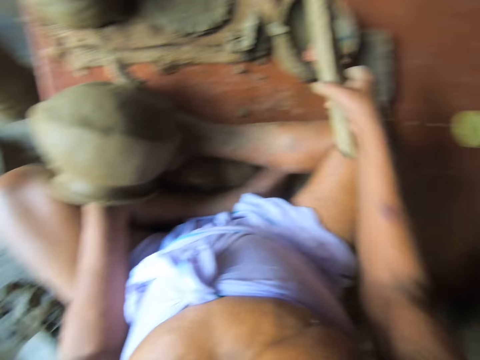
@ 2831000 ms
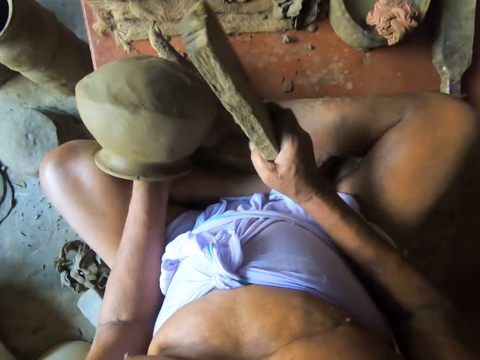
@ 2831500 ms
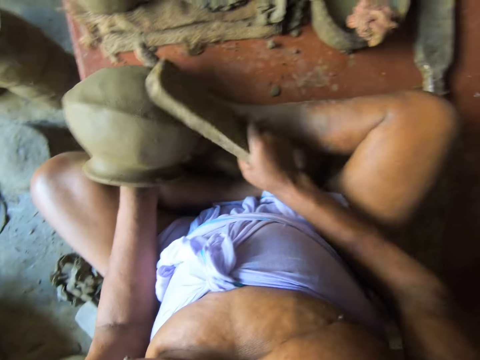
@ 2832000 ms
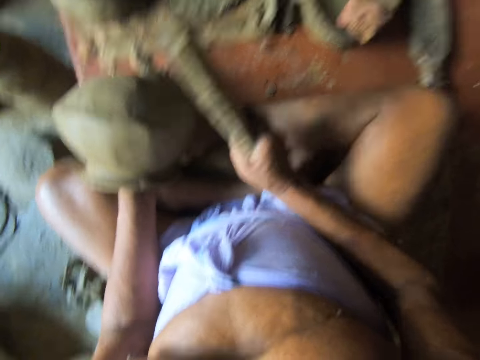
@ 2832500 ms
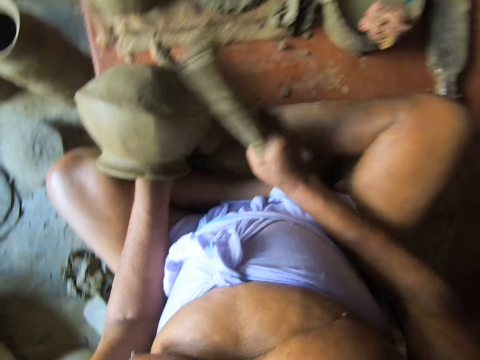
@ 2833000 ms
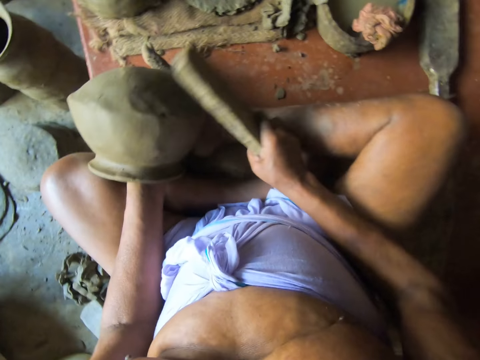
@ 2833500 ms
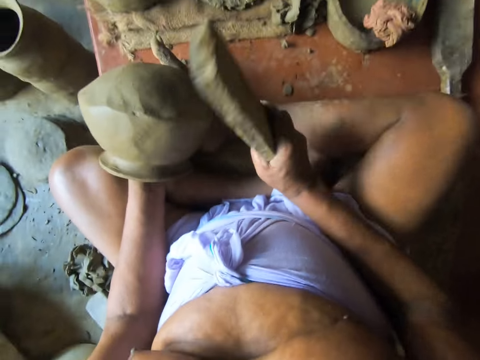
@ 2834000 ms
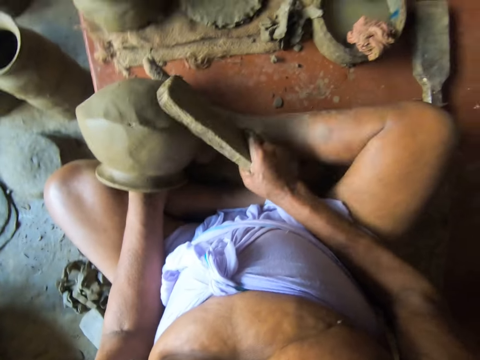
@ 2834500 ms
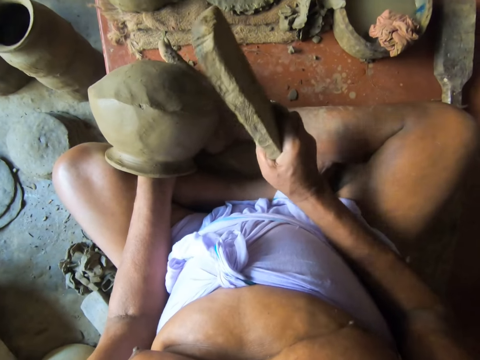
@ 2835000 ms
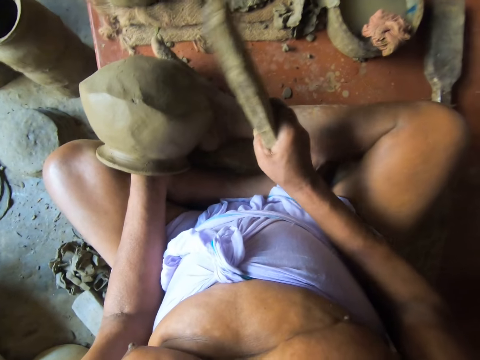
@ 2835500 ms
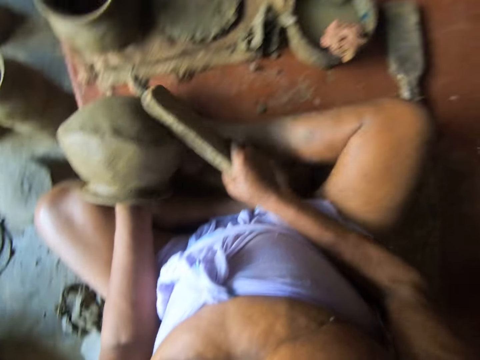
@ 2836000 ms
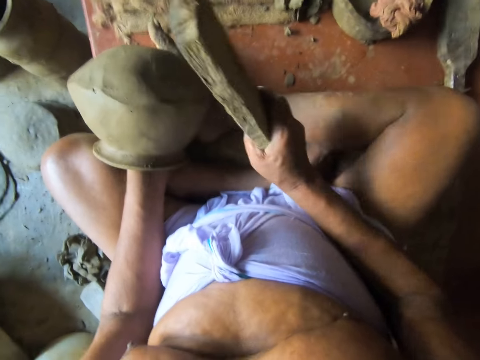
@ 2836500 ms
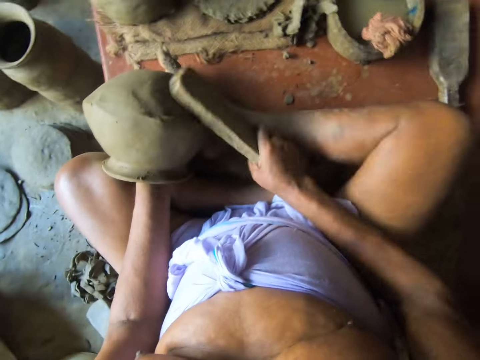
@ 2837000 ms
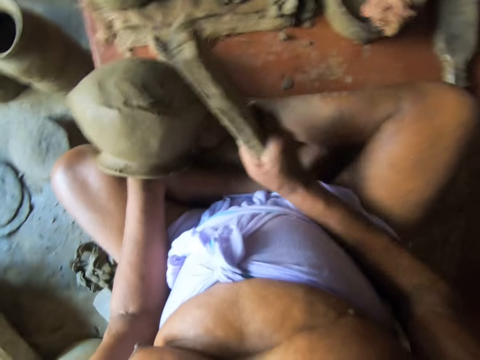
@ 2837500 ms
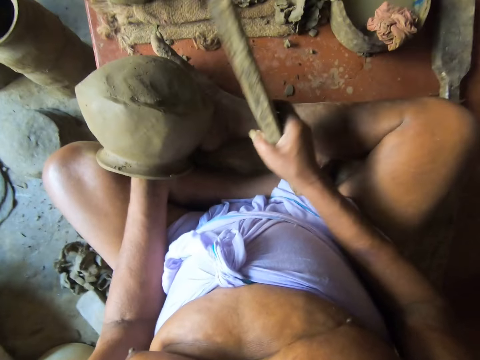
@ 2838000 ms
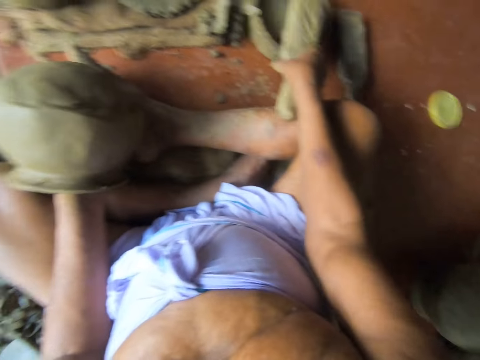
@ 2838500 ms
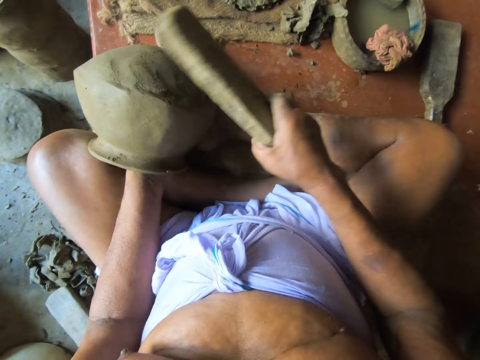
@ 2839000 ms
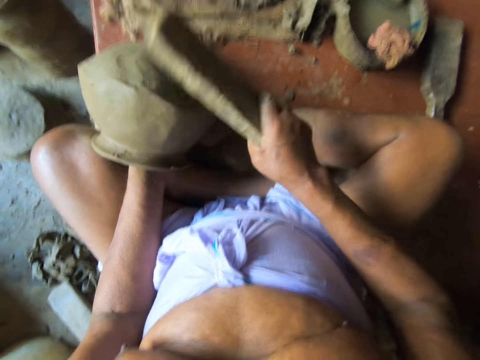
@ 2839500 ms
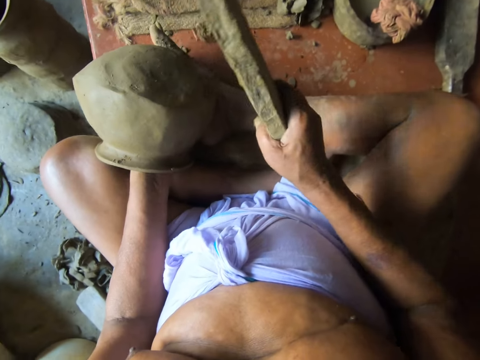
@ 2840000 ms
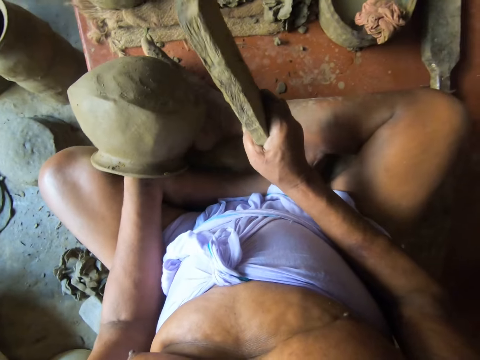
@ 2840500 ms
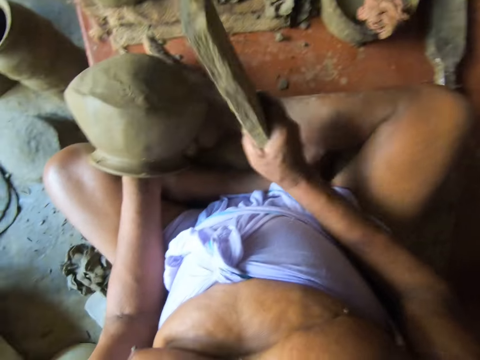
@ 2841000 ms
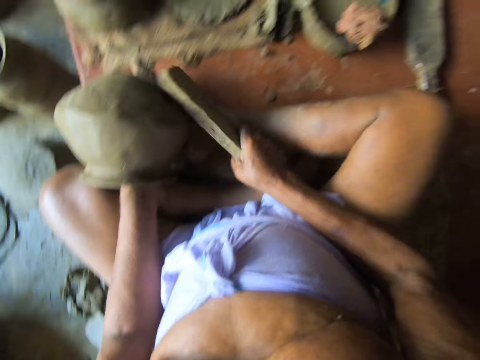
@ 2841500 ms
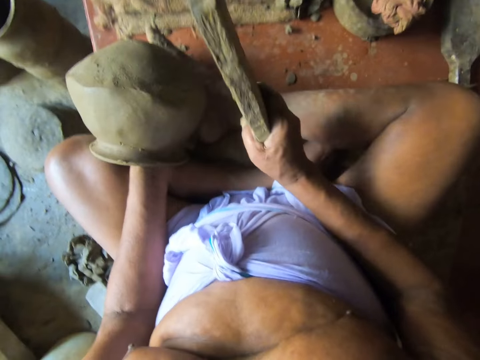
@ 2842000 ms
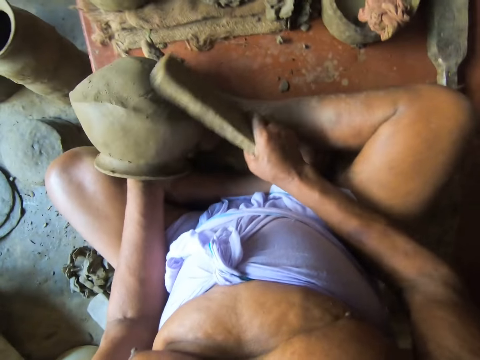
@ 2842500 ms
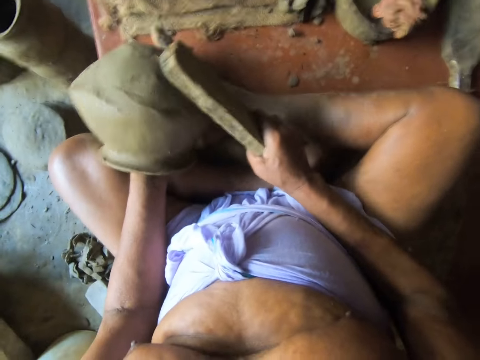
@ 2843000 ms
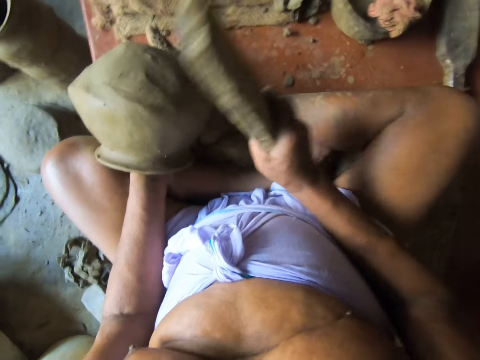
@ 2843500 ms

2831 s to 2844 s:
The camera wearer touches the piece of cloth in the mortar with the clay paddle in his right hand. He puts the stick on the water. He beats the clay pot in his left hand with the clay paddle in his right hand. He touches the piece of cloth in the mortar with the clay paddle in his right hand. He puts the stick on the water. He beats the clay pot in his left hand with the clay paddle in his right hand.

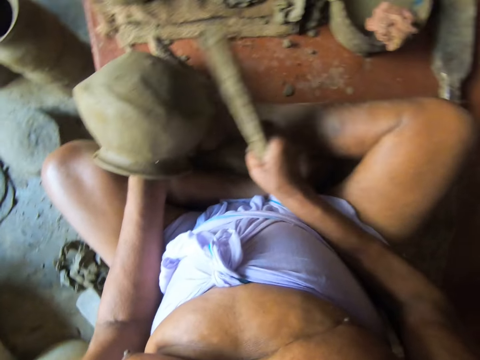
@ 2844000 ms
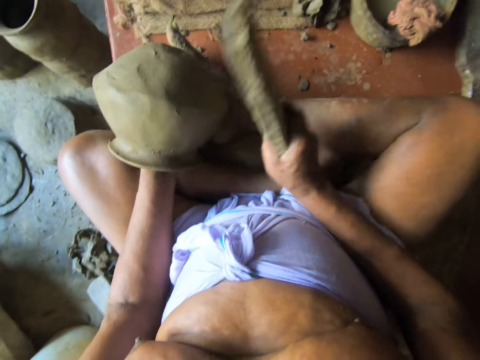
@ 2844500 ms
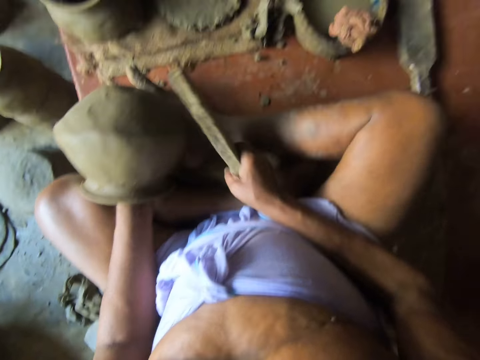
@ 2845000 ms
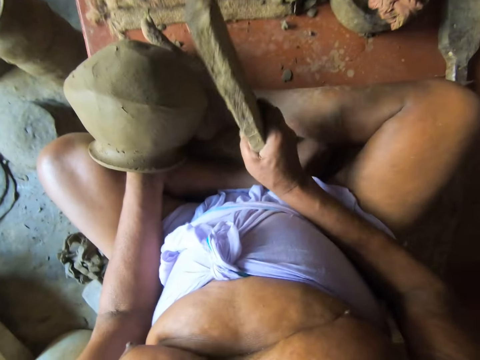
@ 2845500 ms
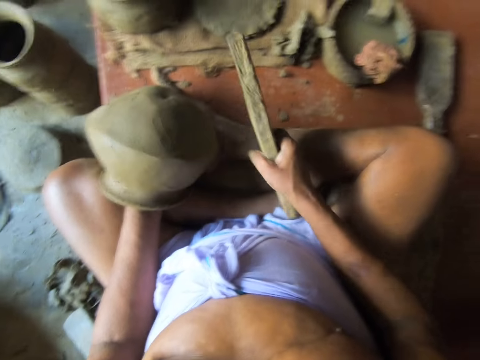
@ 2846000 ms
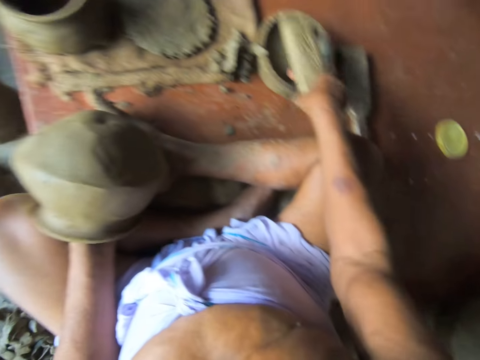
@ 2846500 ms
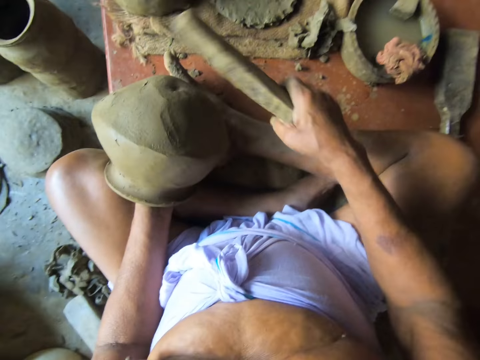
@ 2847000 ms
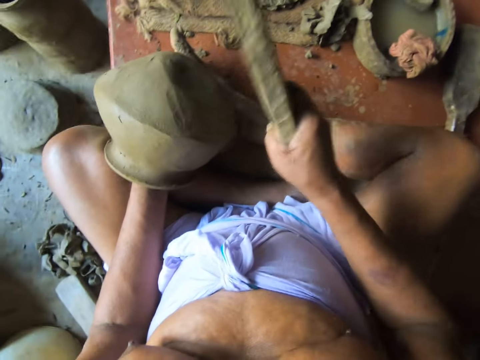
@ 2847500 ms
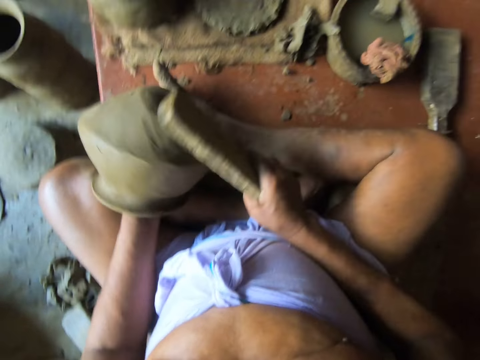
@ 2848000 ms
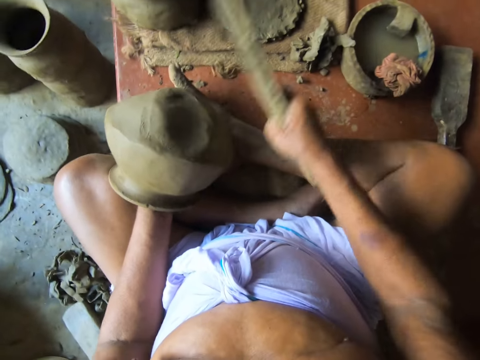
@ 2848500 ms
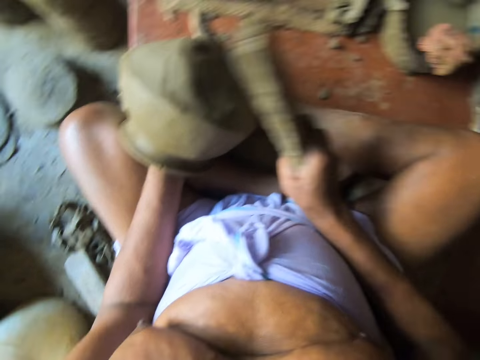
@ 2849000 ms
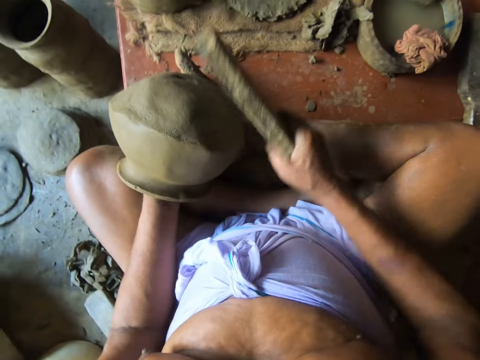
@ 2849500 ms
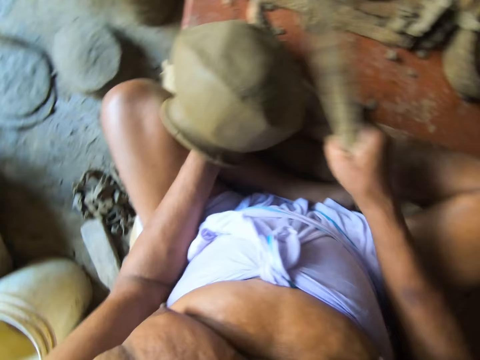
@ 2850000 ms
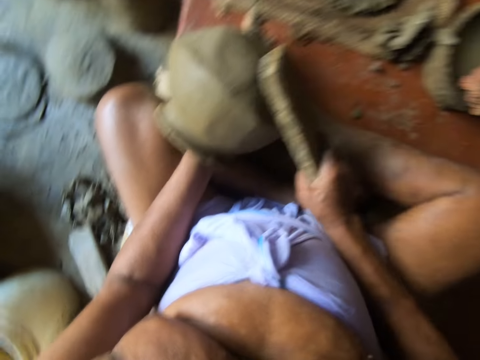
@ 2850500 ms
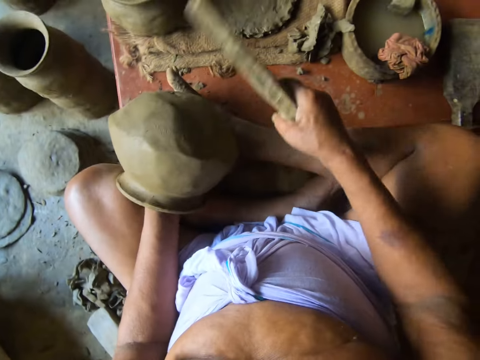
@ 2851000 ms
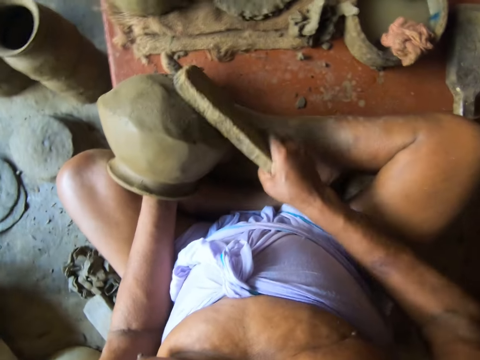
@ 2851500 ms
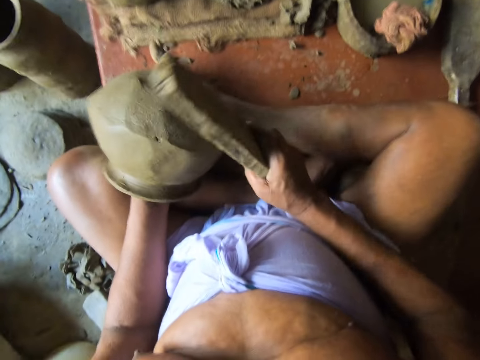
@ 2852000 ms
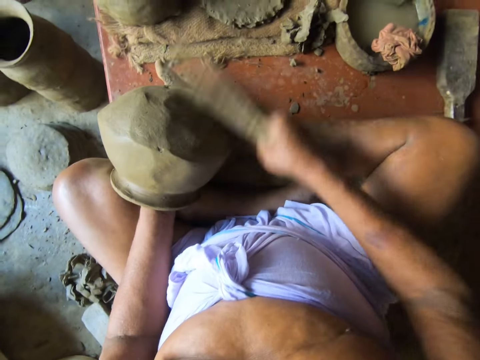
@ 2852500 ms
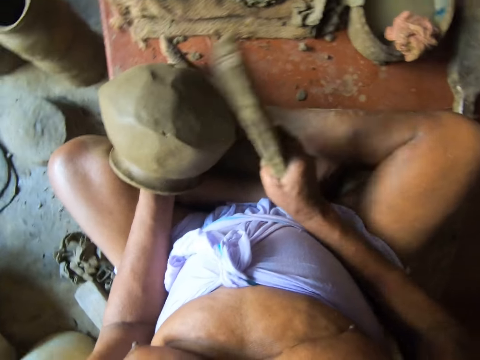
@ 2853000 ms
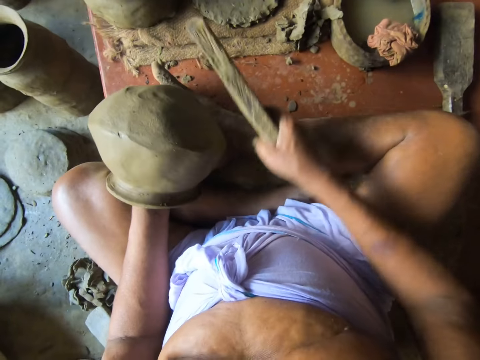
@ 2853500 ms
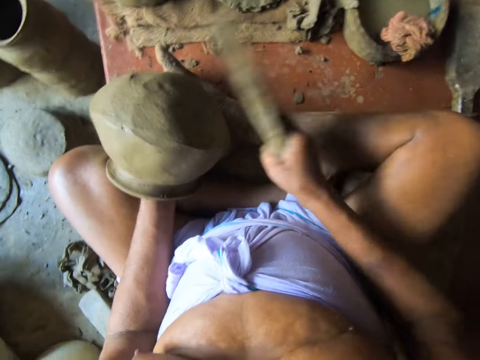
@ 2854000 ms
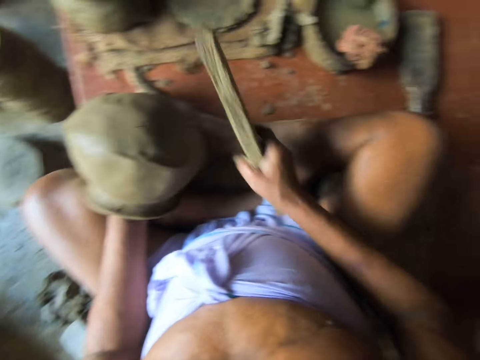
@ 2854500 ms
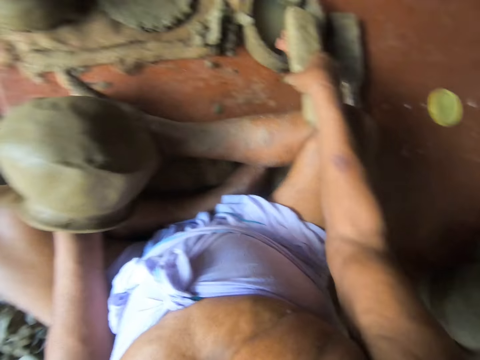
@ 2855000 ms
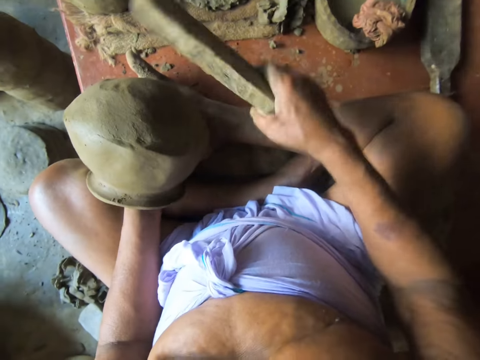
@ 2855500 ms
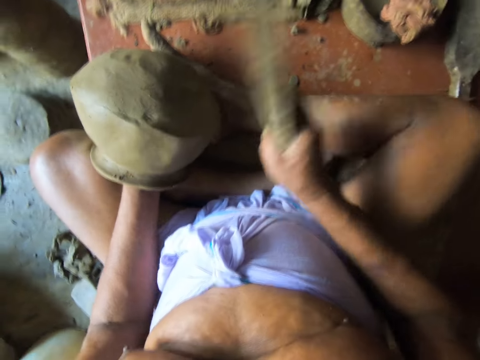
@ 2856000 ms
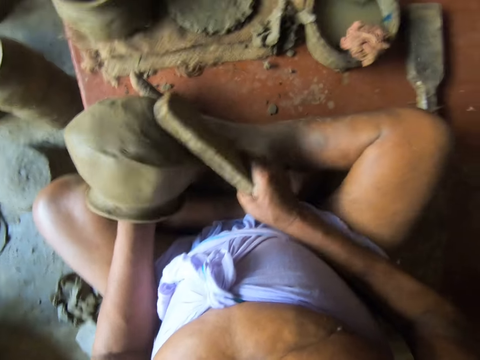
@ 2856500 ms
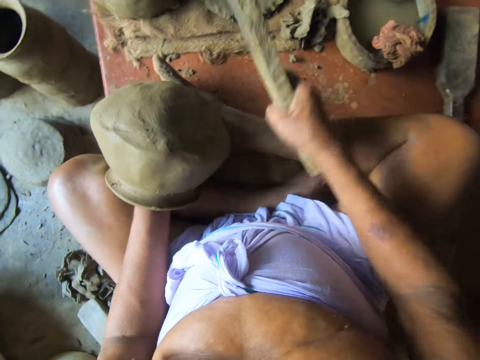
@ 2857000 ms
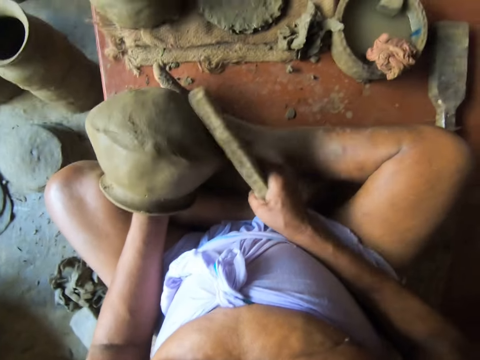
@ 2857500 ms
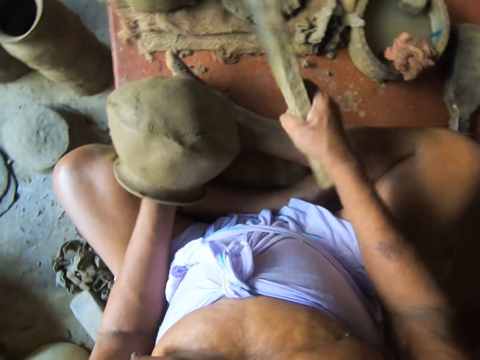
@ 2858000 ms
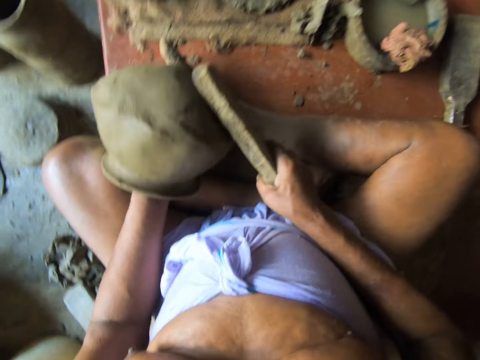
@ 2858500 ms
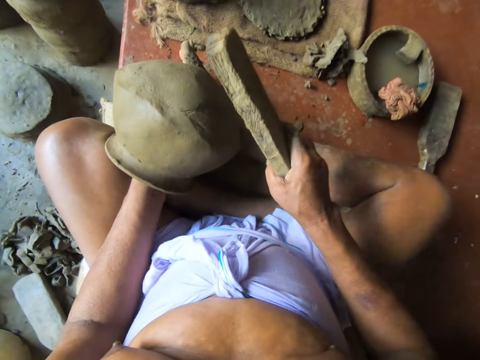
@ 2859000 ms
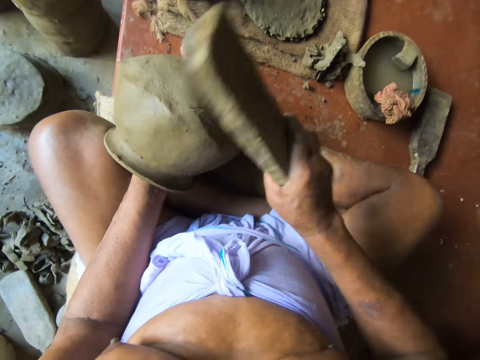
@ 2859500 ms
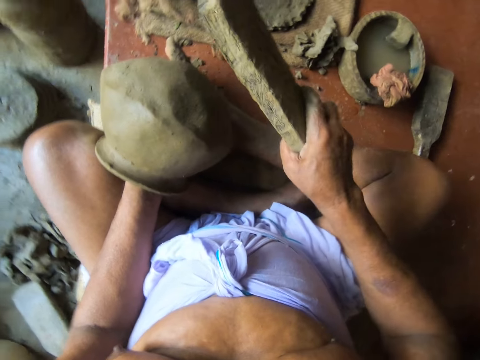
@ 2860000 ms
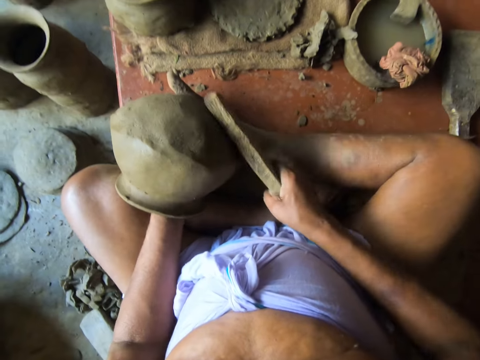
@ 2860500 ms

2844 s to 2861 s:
The camera wearer touches the piece of cloth in the mortar with the clay paddle in his right hand. He puts the stick on the water. He beats the clay pot in his left hand with the clay paddle in his right hand. He touches the piece of cloth in the mortar with the clay paddle in his right hand. He puts the stick on the water. He beats the clay pot in his left hand with the clay paddle in his right hand.
